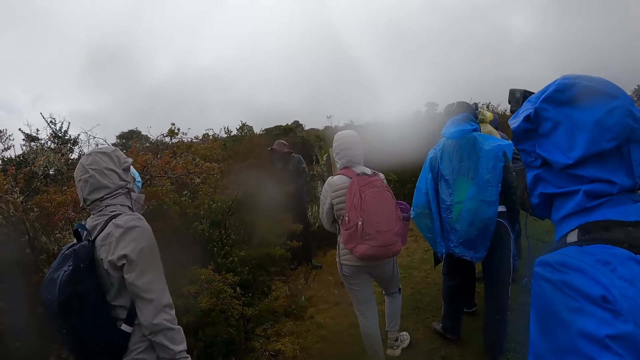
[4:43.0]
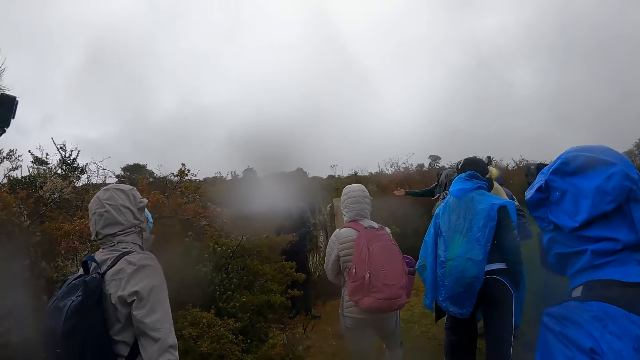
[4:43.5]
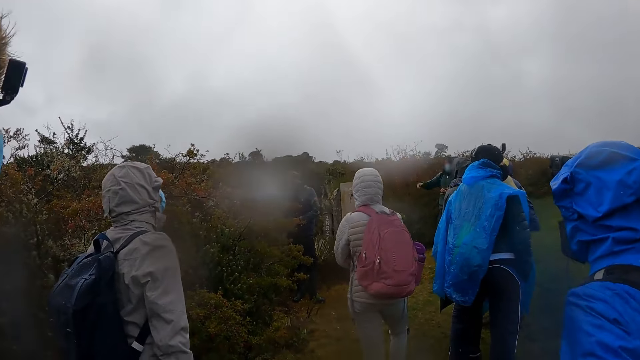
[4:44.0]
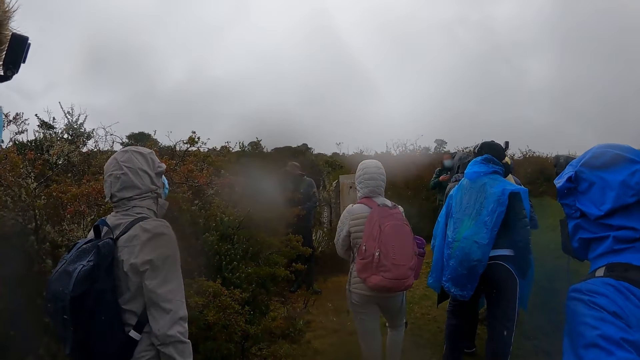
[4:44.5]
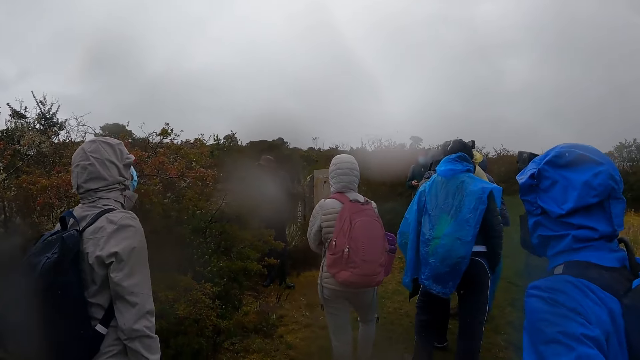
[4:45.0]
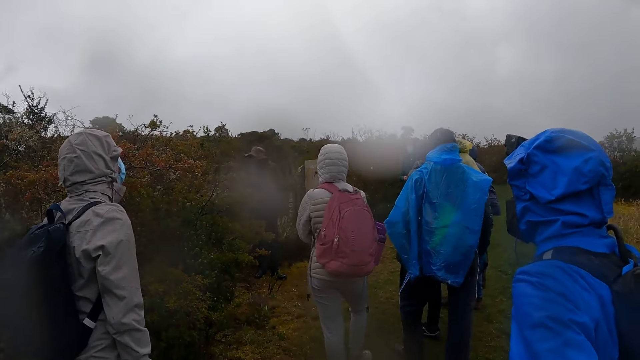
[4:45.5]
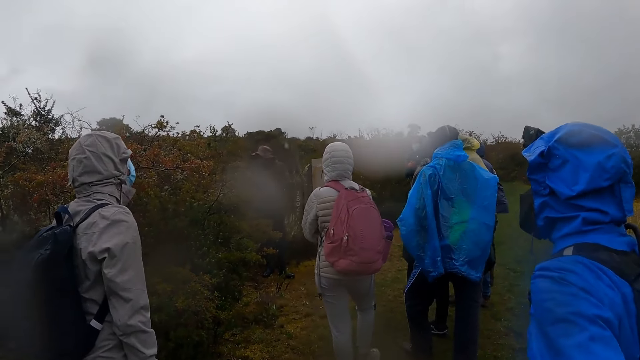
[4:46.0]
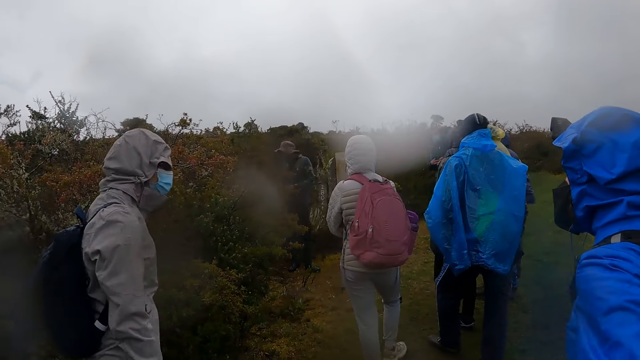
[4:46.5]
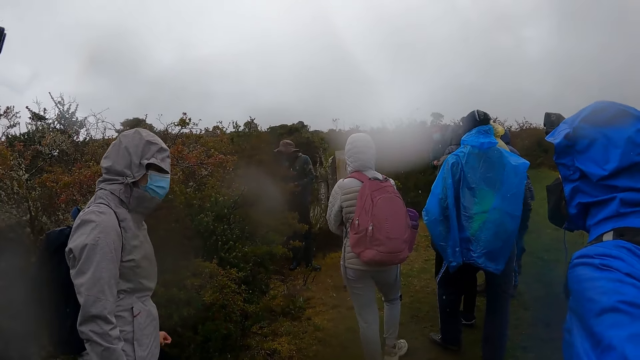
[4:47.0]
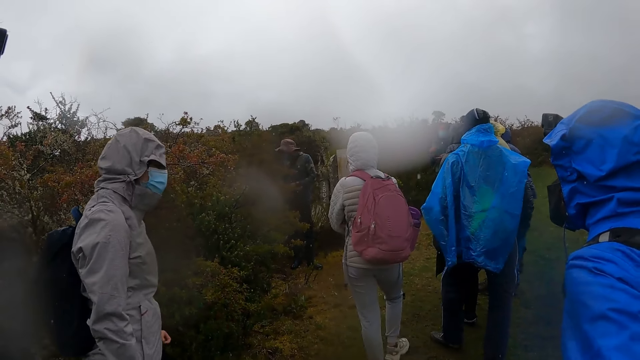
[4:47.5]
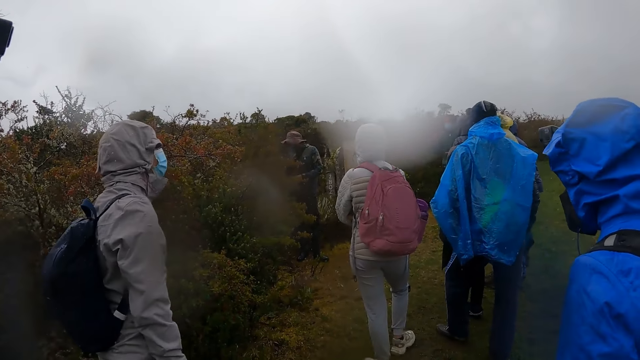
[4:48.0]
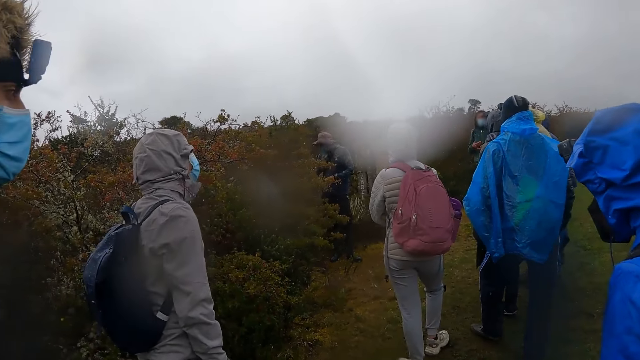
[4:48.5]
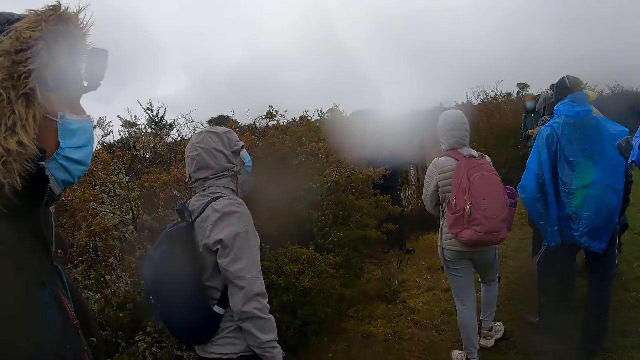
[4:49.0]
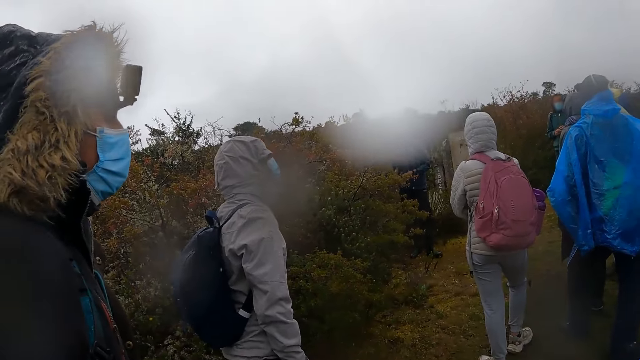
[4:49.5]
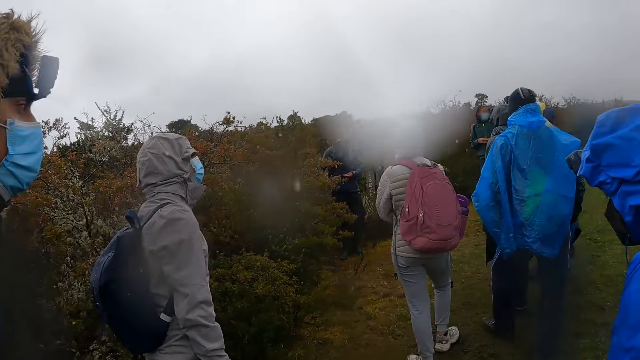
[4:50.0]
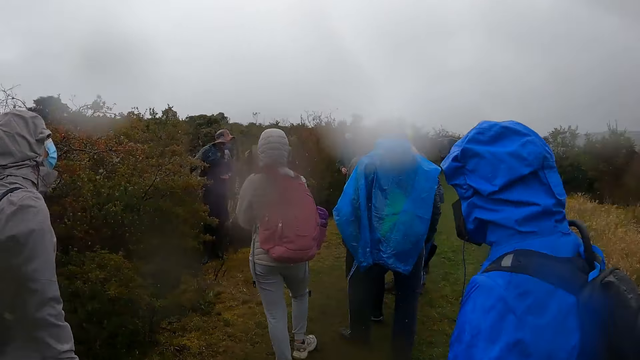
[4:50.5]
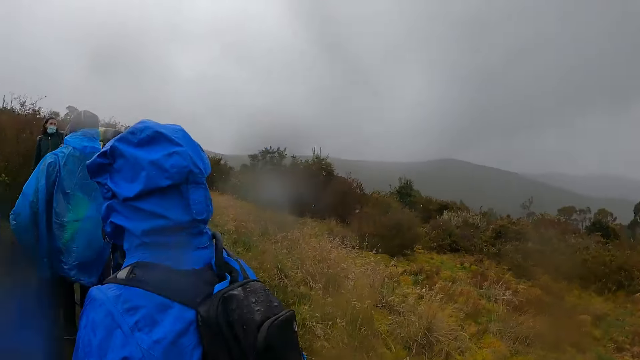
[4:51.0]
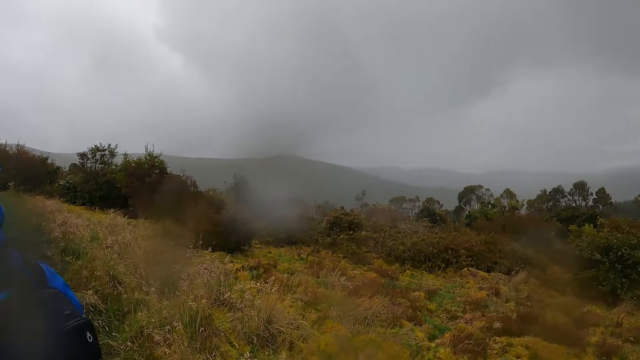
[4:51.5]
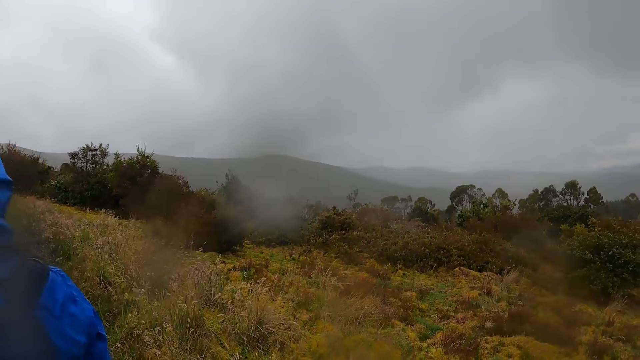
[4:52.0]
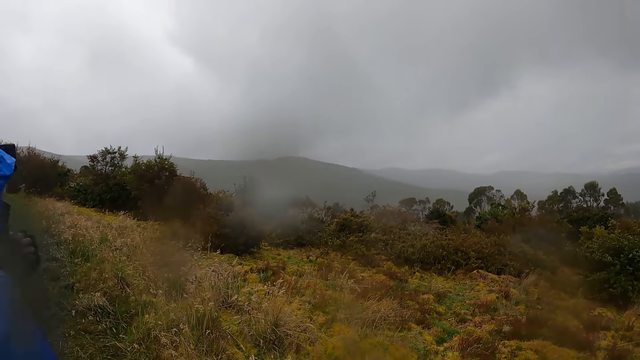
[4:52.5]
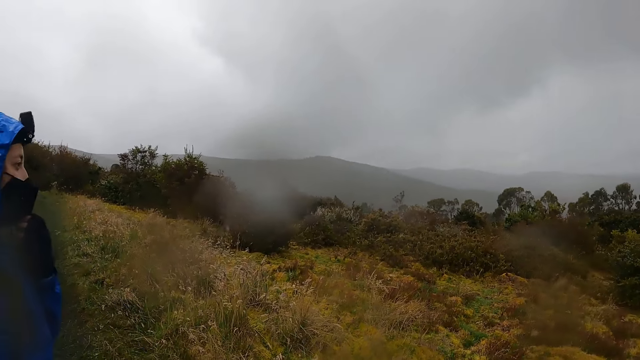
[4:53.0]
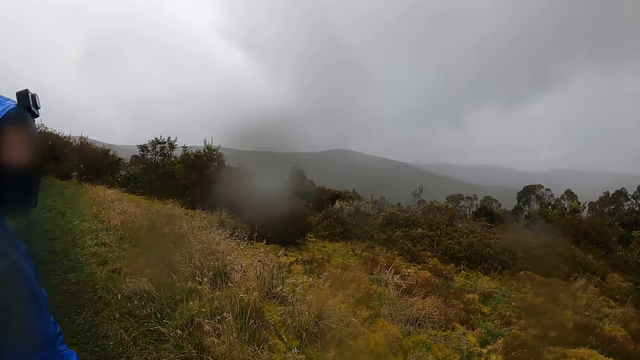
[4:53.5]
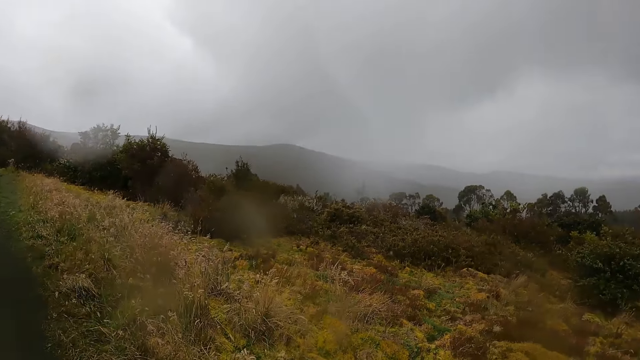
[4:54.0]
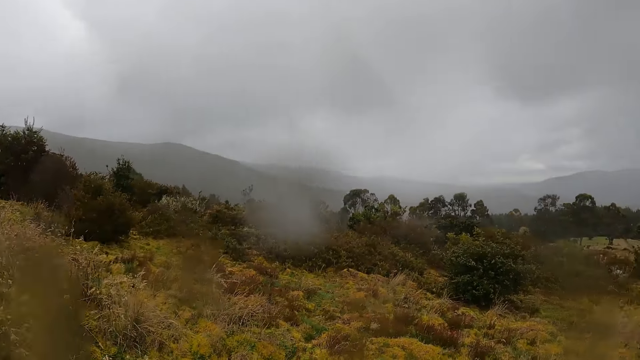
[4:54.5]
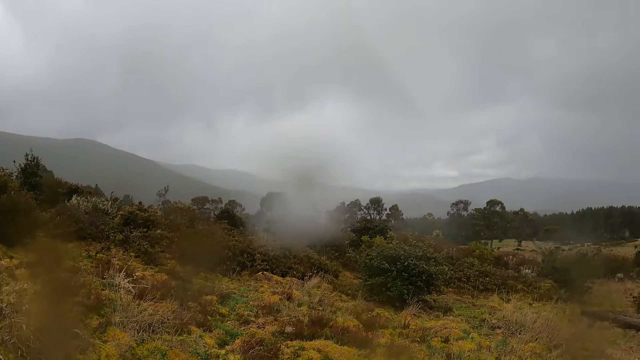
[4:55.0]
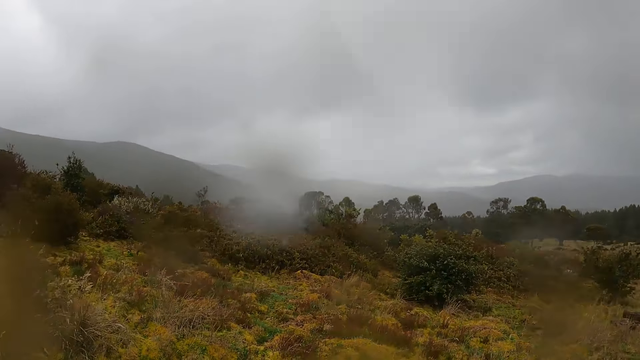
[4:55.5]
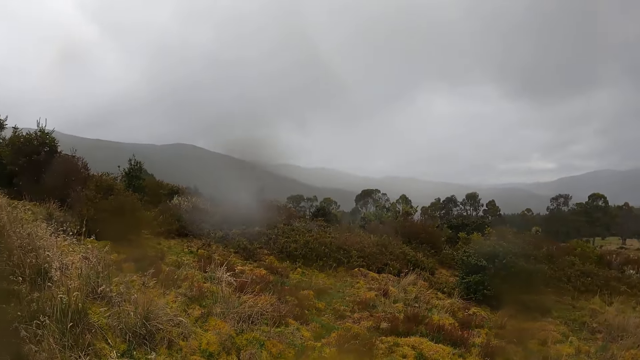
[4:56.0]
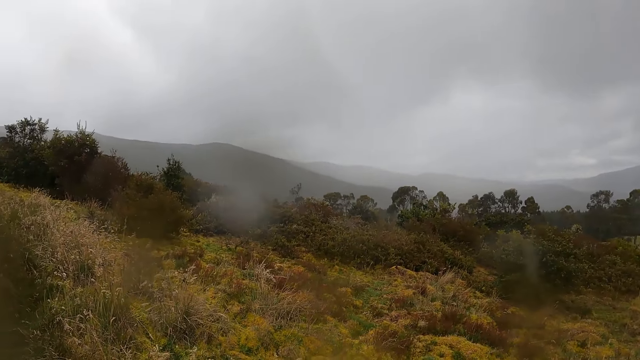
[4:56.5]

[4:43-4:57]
The camera wearer looks around.

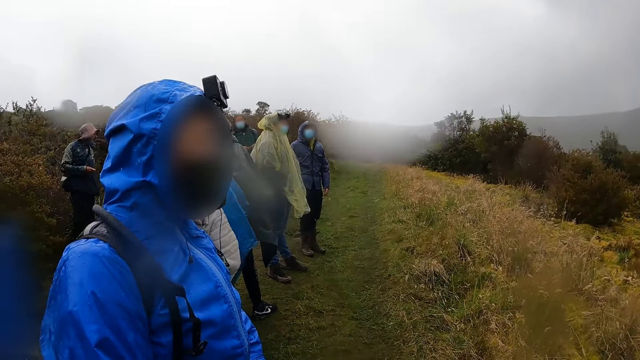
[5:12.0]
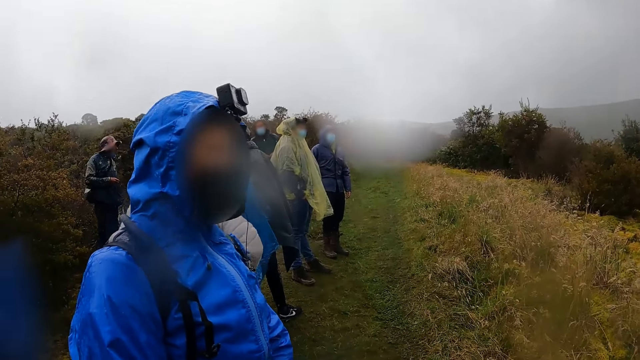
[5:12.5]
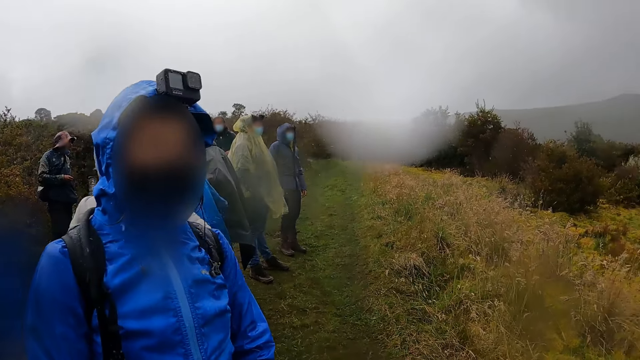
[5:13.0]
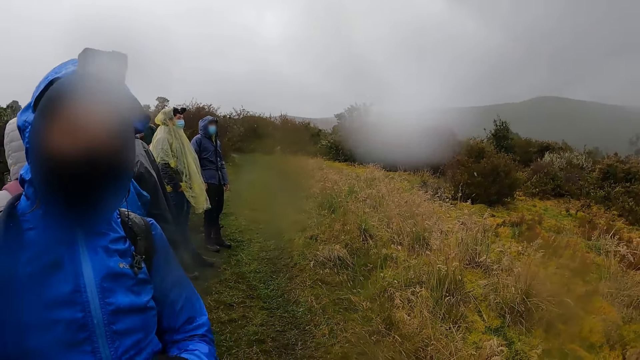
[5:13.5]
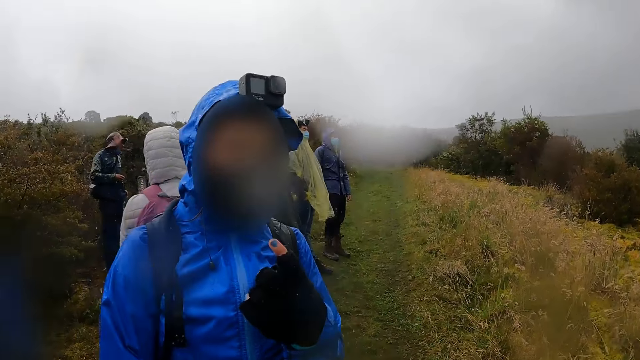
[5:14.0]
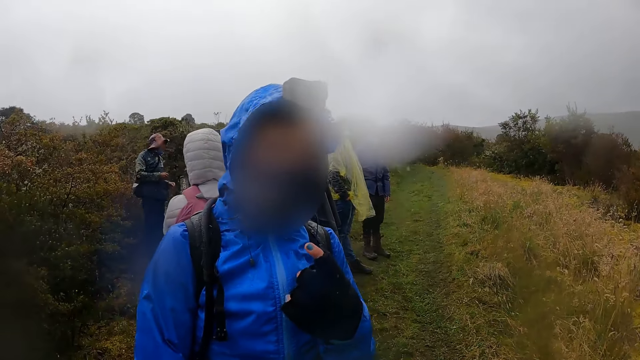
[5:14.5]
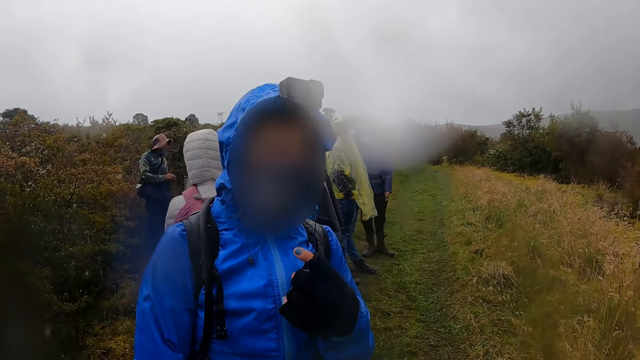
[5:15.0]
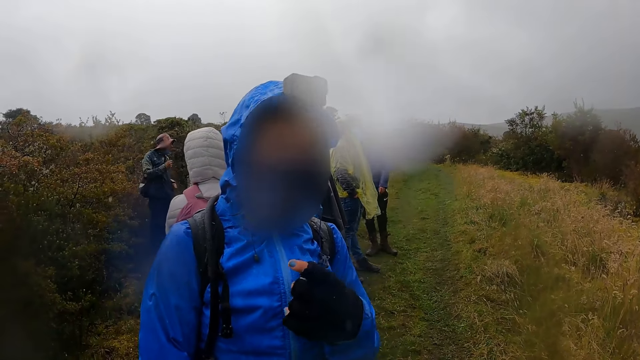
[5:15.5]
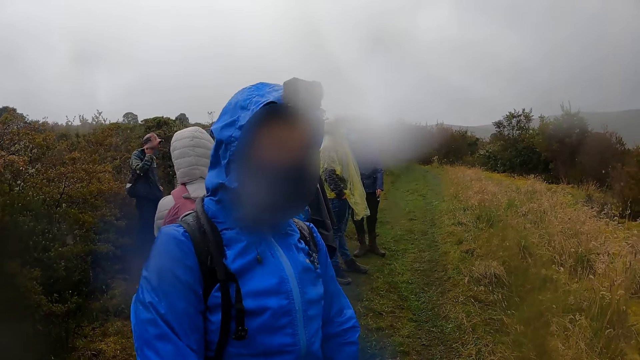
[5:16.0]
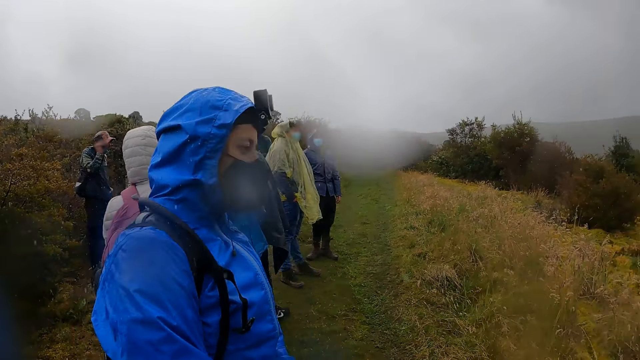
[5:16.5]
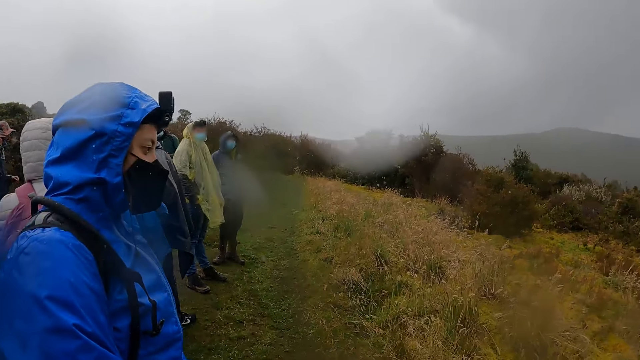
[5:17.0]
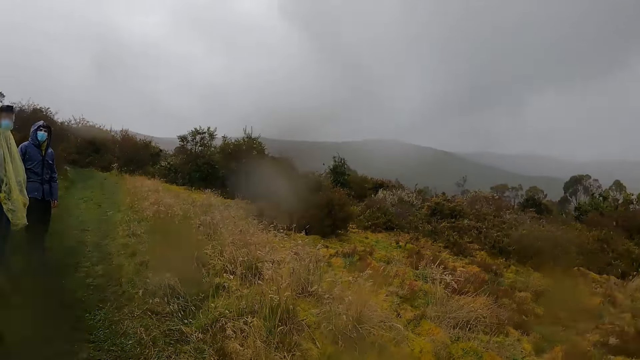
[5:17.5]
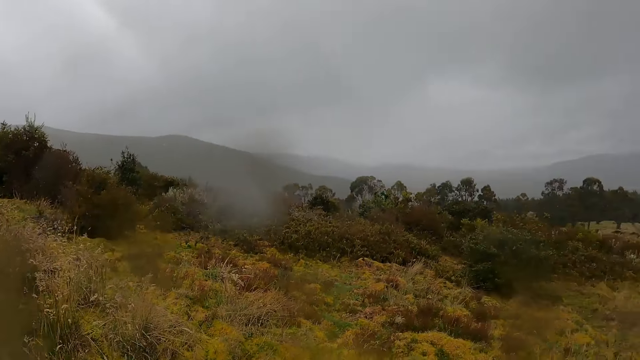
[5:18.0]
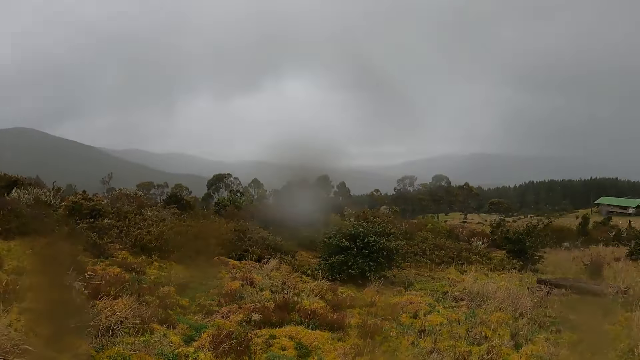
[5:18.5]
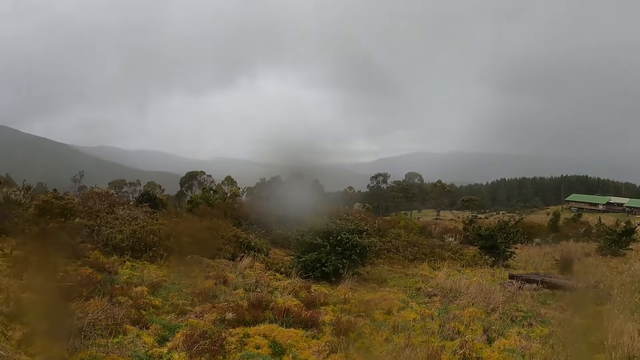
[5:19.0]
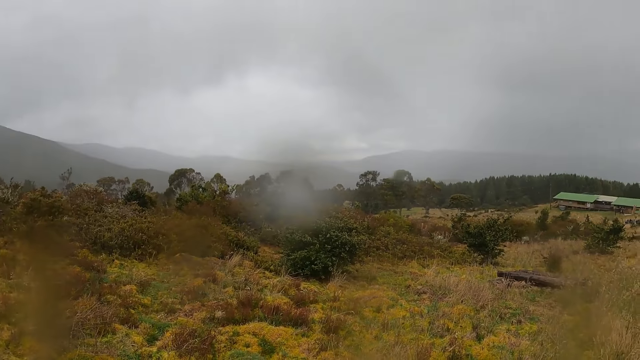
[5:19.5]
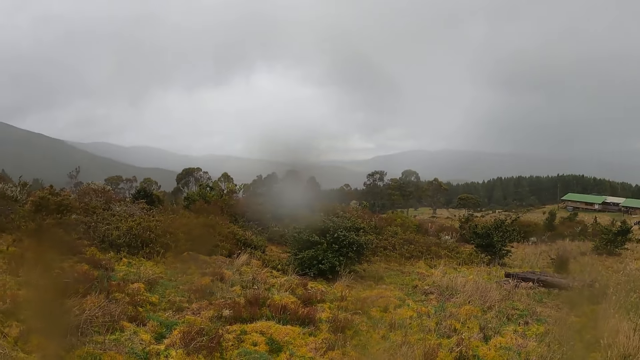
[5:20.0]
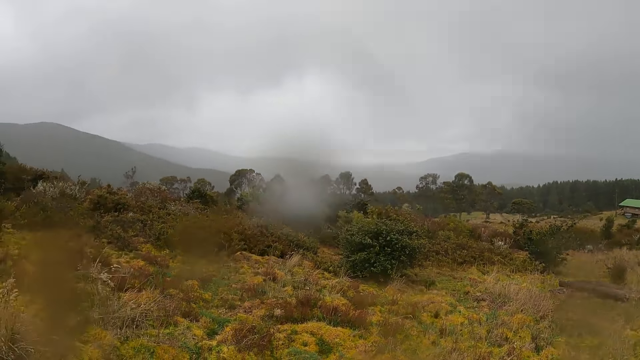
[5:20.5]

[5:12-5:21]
A lady points at the camera wearer. A woman interacts with the camera wearer, a man and another woman.
